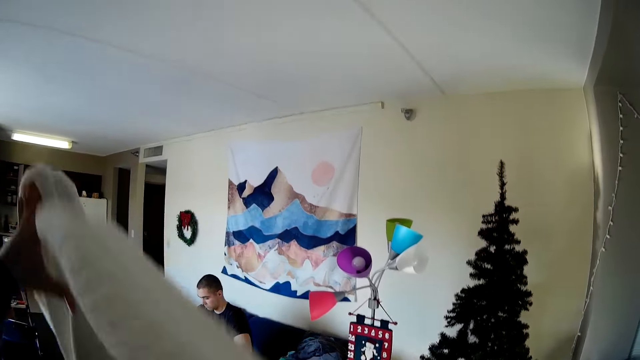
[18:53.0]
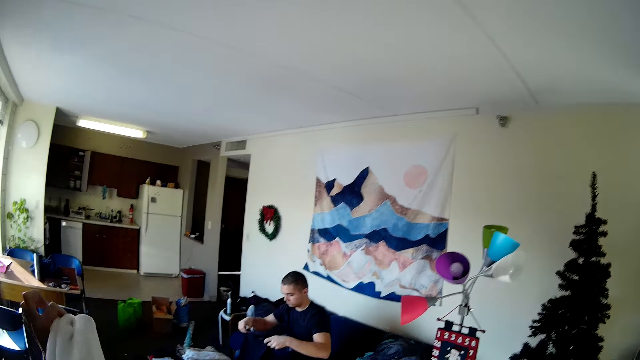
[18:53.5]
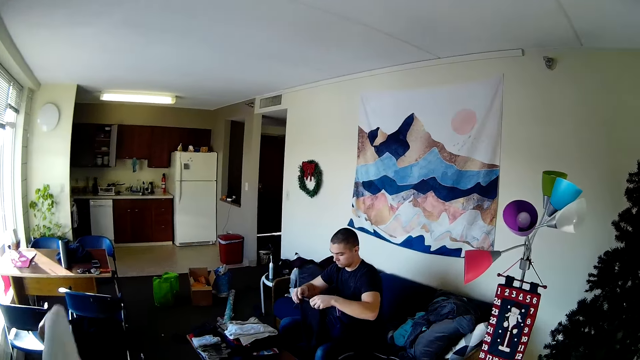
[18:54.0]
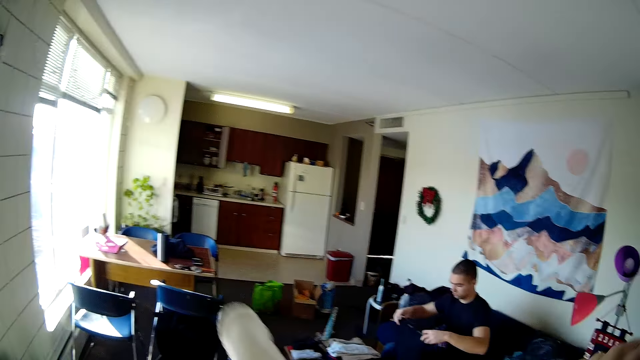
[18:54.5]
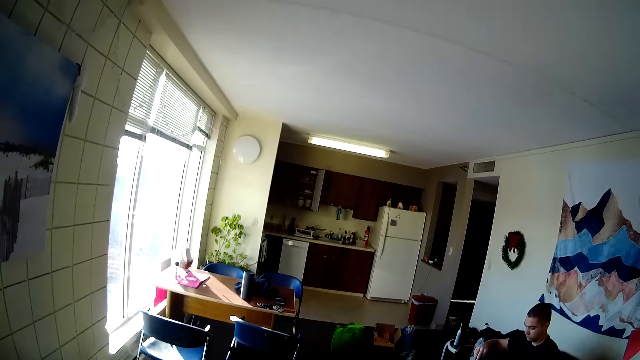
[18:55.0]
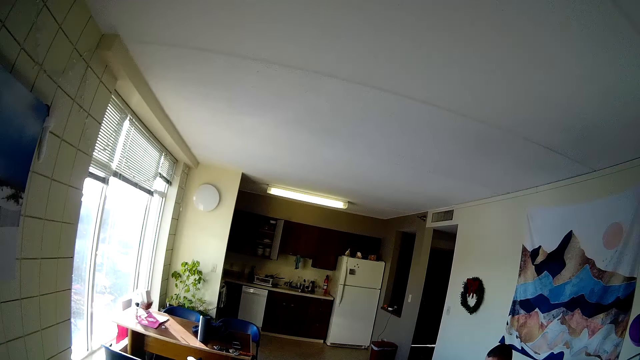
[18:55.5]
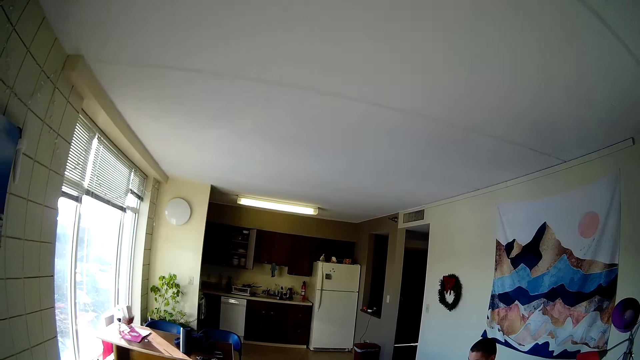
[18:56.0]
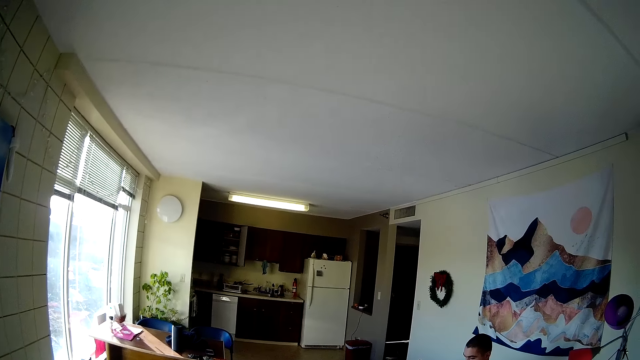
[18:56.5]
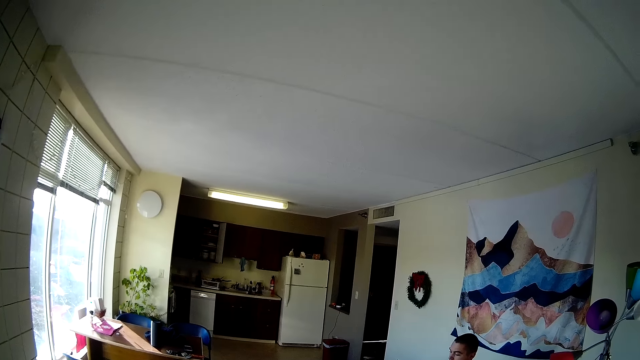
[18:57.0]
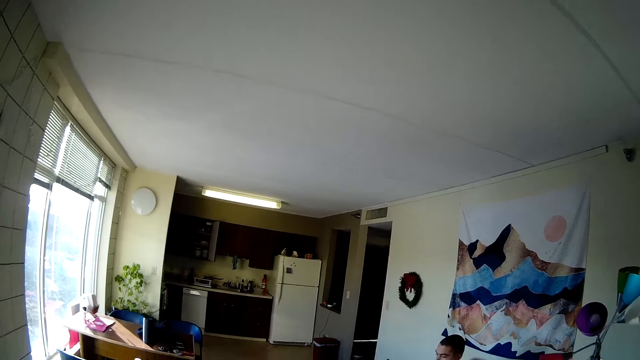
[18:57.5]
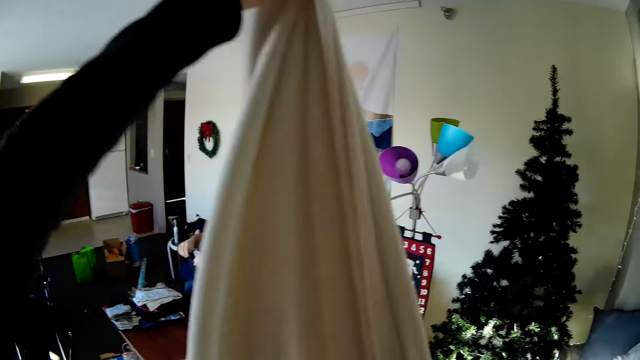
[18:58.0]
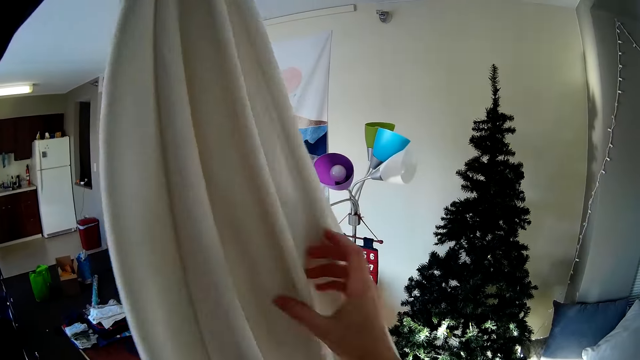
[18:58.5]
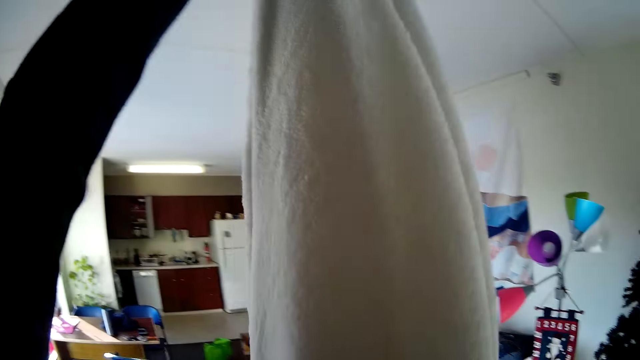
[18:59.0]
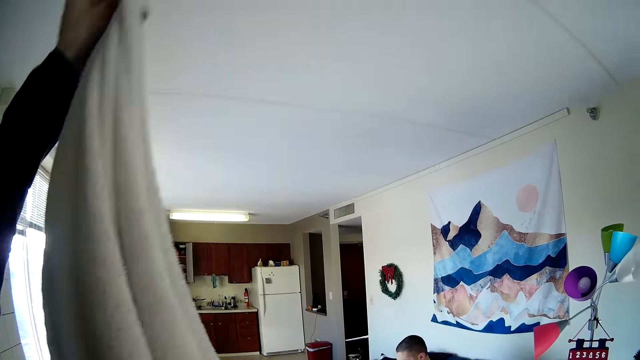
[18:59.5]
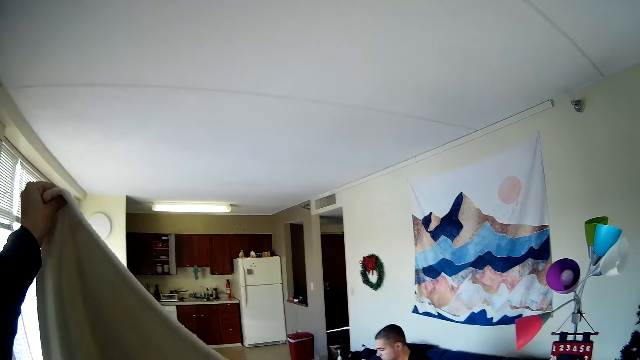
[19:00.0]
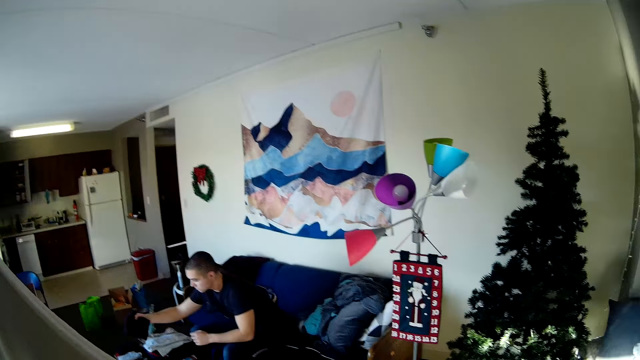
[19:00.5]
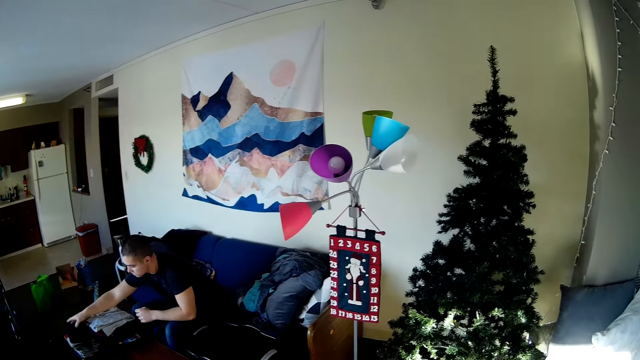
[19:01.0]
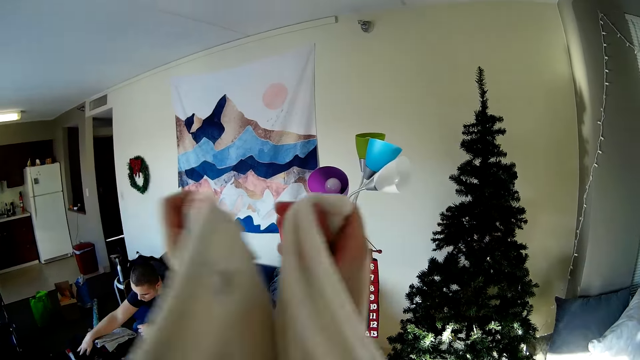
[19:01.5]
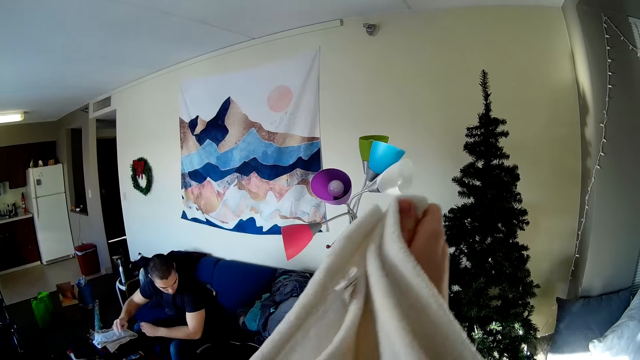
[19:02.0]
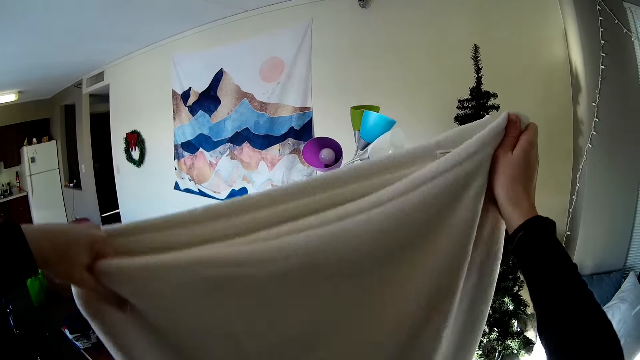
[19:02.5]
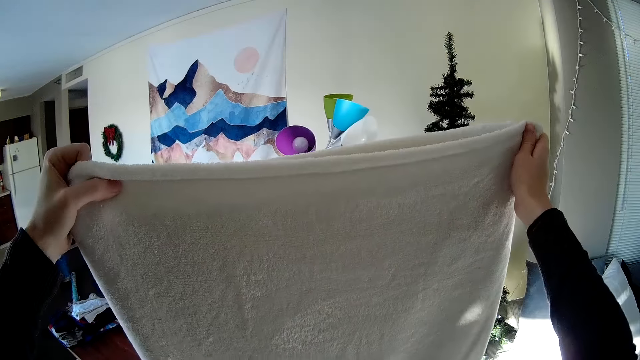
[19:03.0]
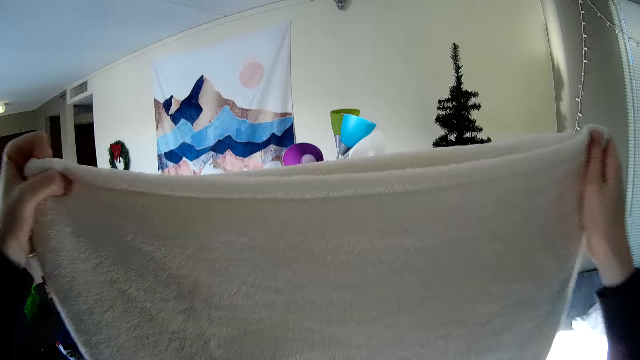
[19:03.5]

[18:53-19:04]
The camera wearer folds the bedsheet.

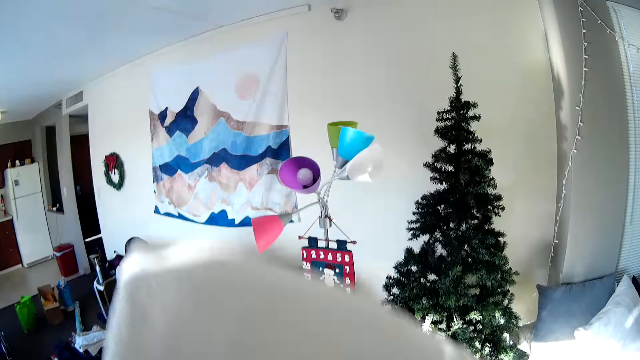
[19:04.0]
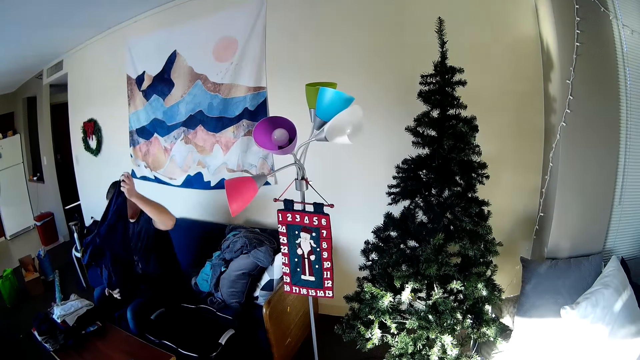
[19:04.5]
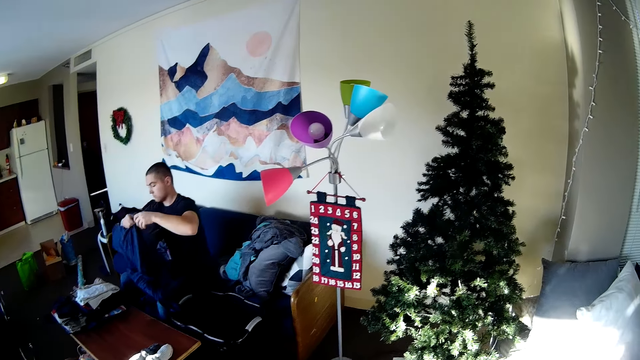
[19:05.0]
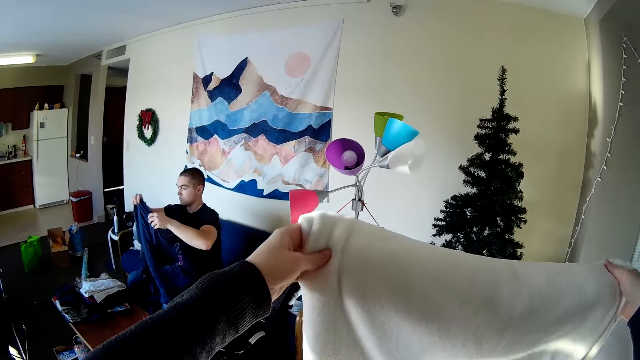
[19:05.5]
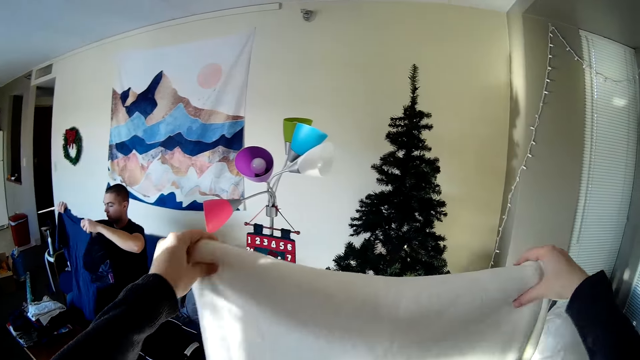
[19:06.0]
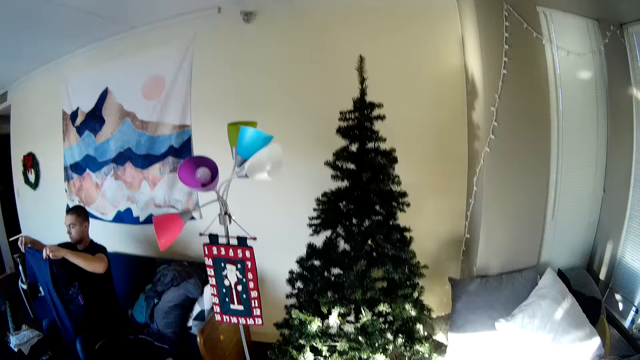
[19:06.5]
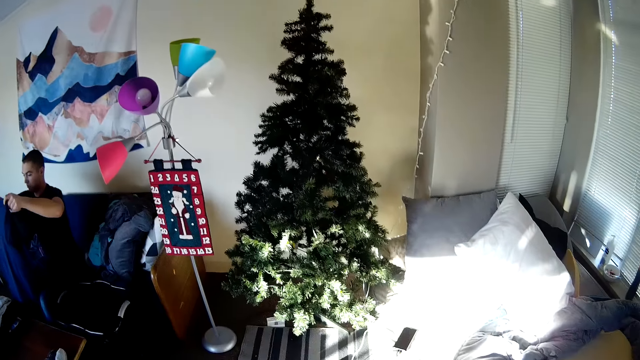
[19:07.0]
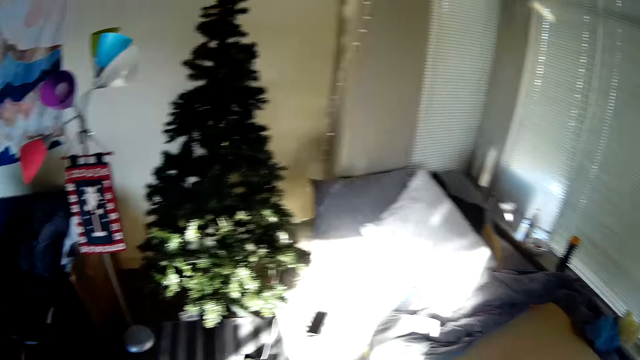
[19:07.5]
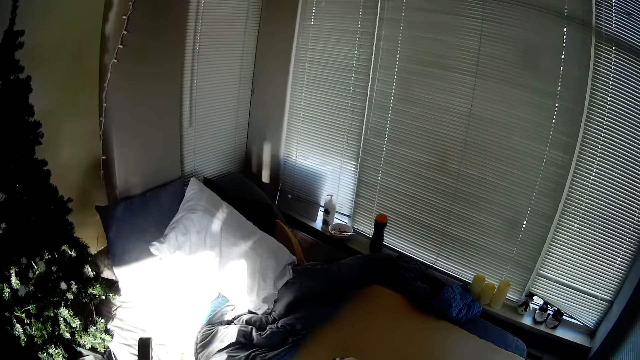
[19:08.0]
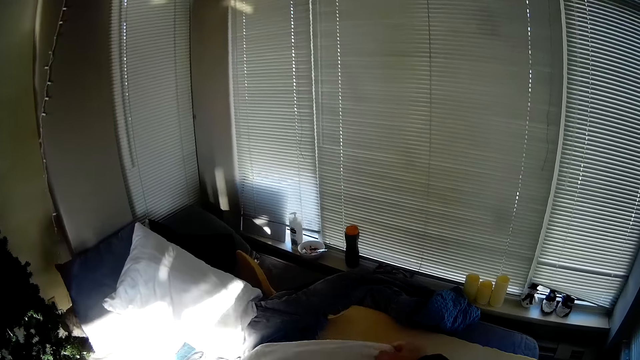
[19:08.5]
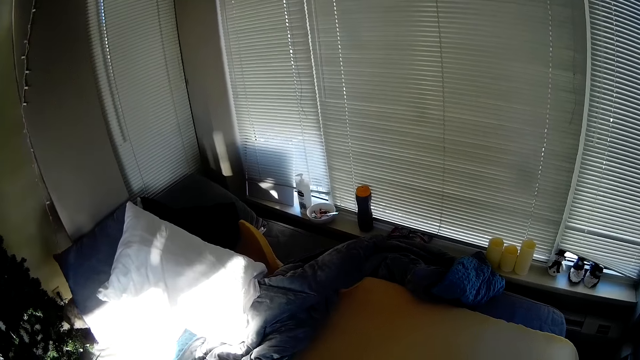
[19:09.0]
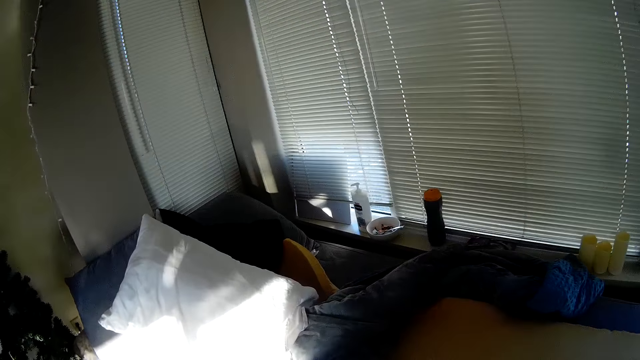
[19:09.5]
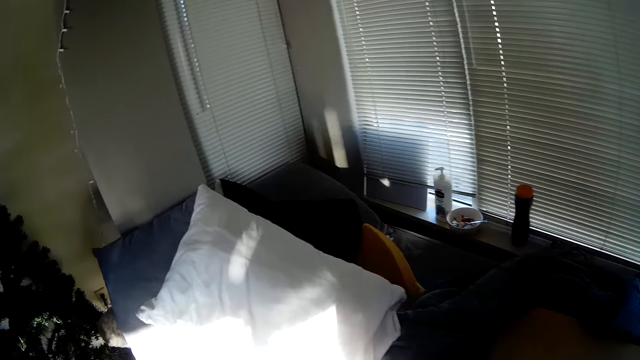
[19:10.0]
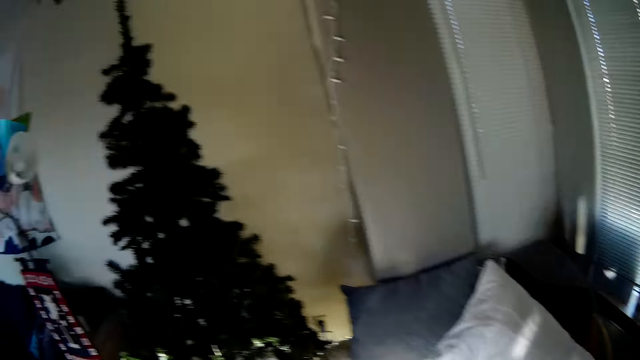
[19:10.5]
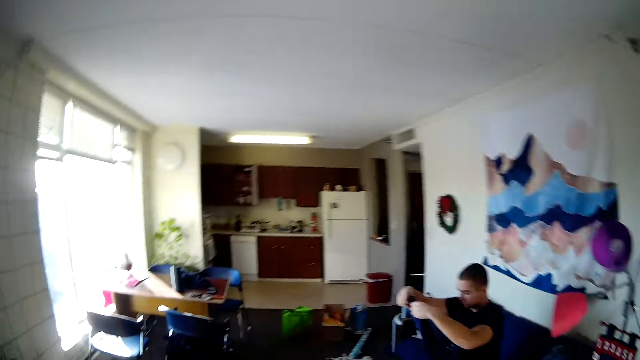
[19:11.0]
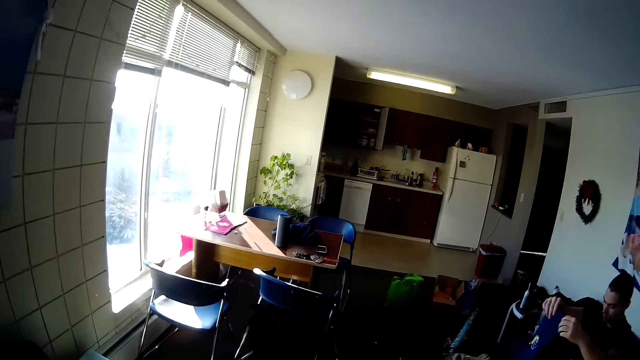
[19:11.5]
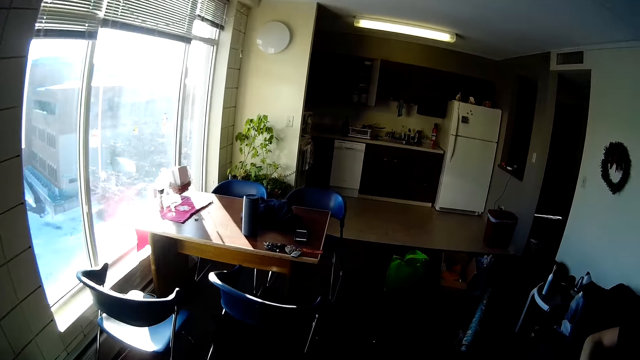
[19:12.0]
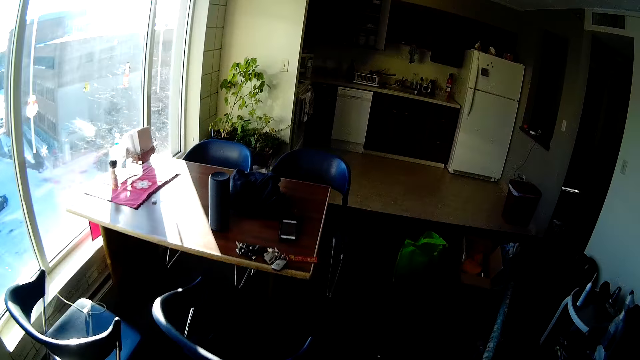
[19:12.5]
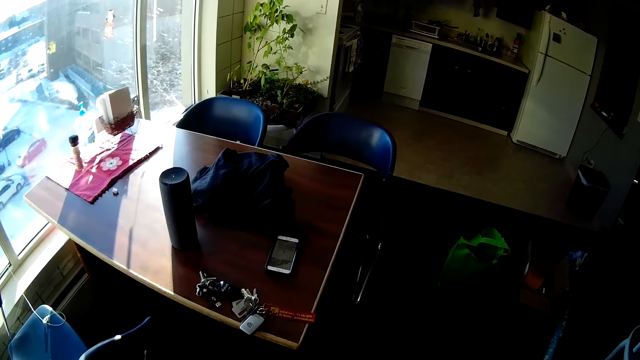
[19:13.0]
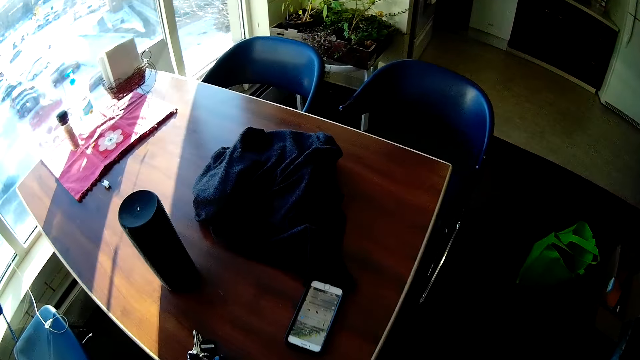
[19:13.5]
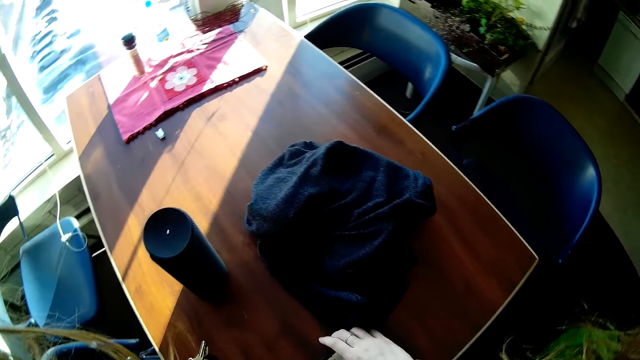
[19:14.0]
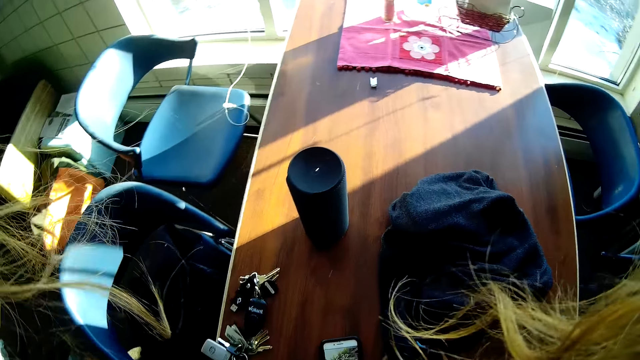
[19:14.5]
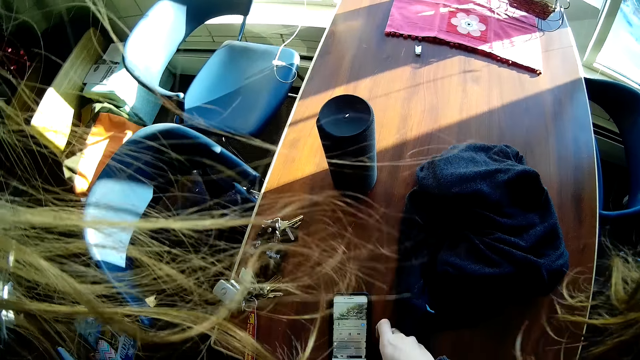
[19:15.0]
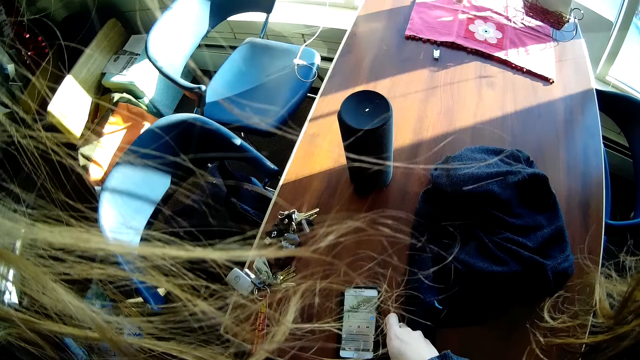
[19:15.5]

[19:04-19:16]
A man picks up a t-shirt. The camera wearer looks around. They are folding the bedsheet. They walk around. They move the phone.
